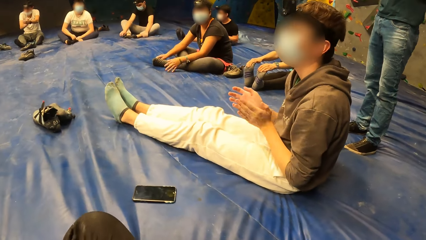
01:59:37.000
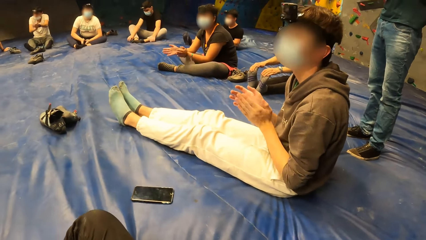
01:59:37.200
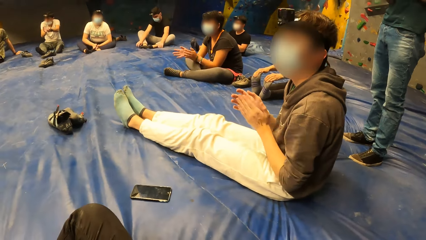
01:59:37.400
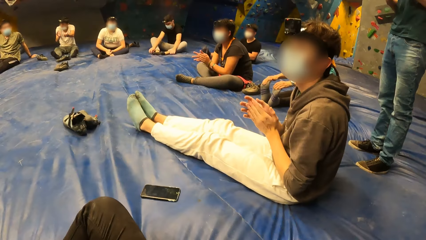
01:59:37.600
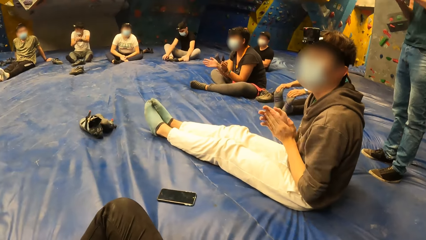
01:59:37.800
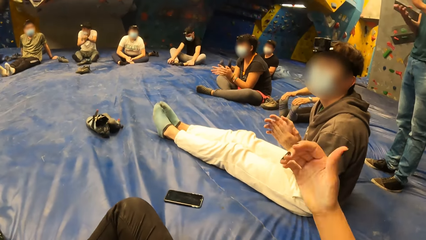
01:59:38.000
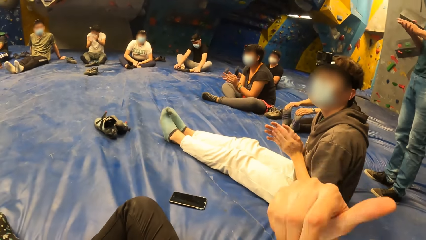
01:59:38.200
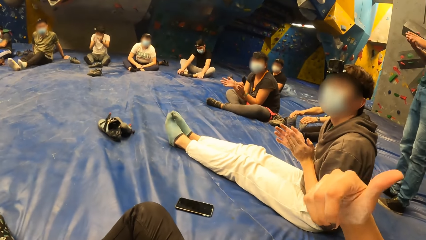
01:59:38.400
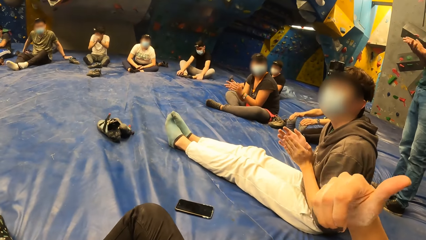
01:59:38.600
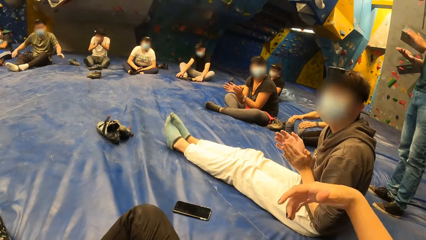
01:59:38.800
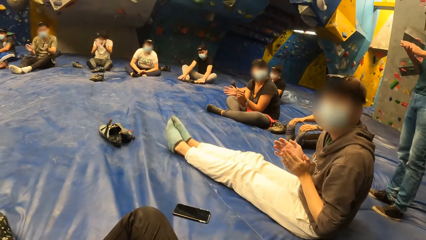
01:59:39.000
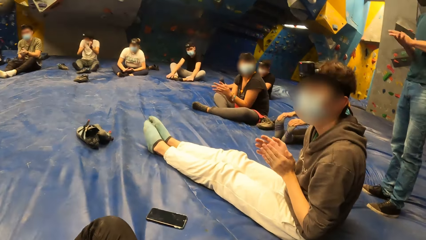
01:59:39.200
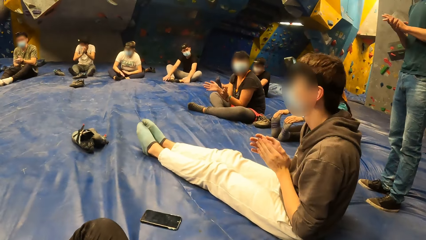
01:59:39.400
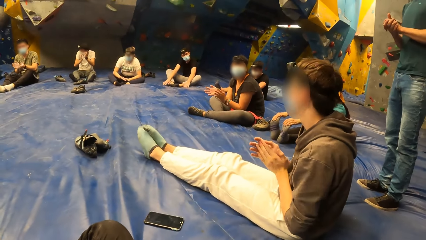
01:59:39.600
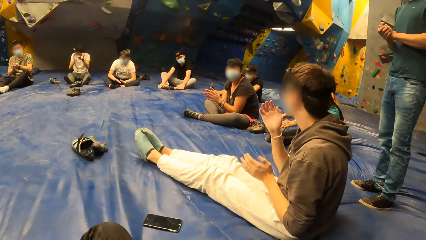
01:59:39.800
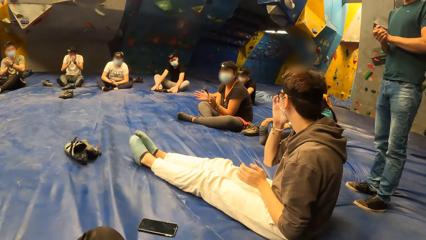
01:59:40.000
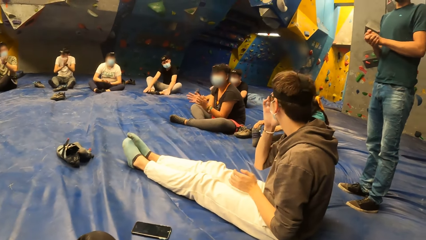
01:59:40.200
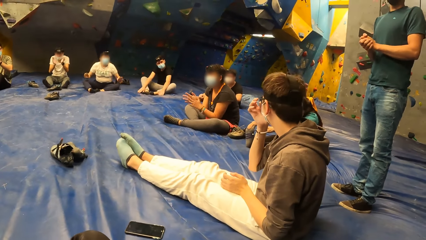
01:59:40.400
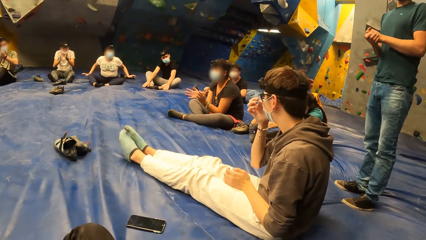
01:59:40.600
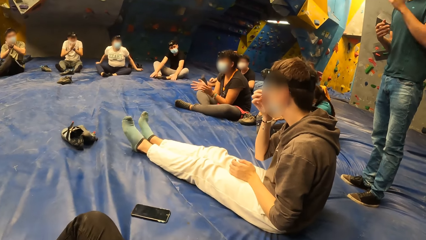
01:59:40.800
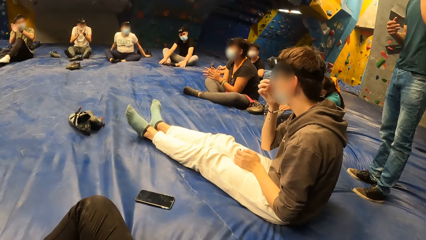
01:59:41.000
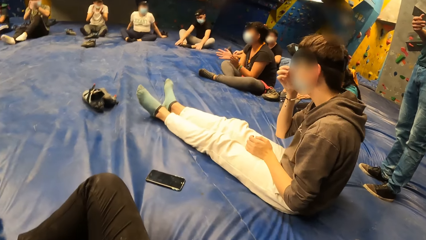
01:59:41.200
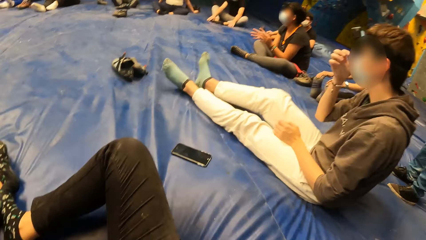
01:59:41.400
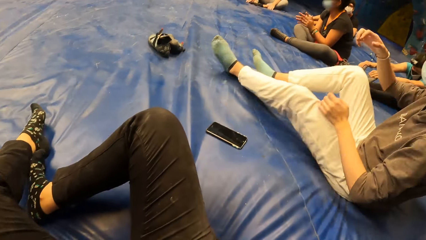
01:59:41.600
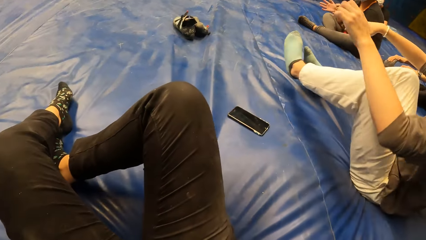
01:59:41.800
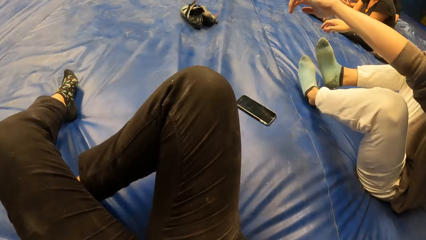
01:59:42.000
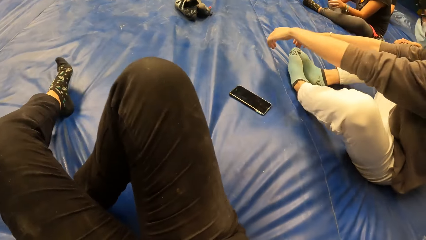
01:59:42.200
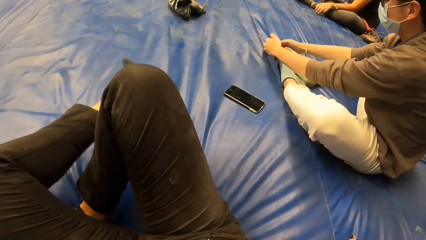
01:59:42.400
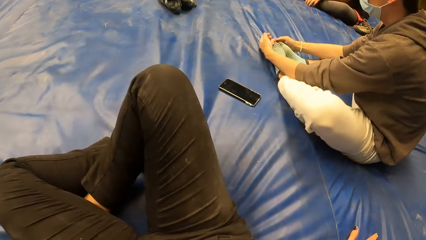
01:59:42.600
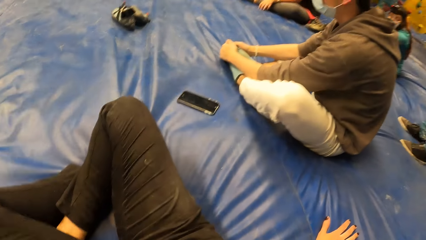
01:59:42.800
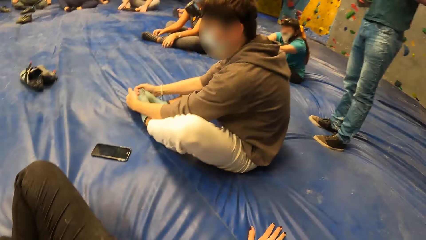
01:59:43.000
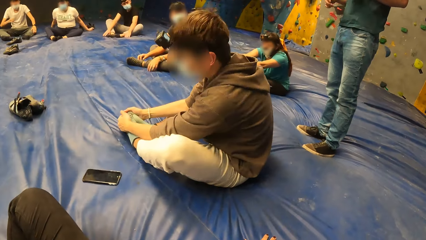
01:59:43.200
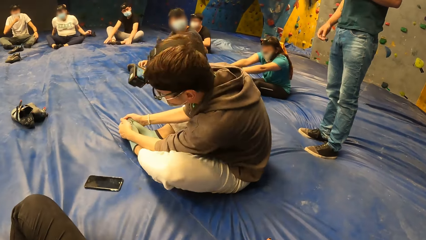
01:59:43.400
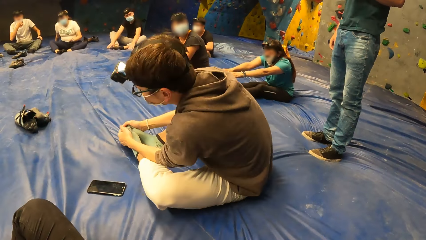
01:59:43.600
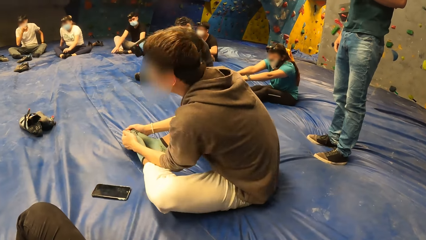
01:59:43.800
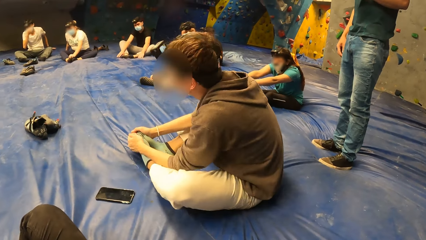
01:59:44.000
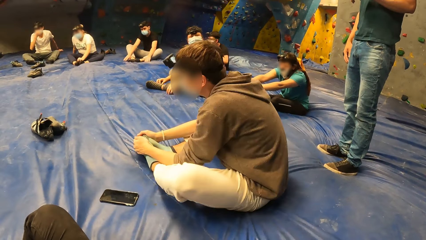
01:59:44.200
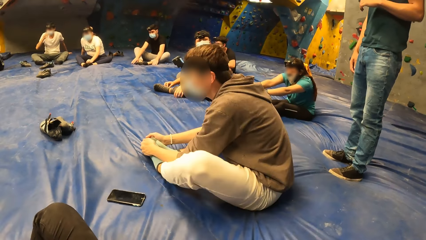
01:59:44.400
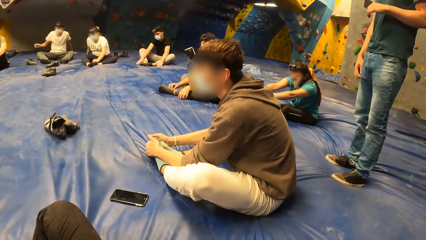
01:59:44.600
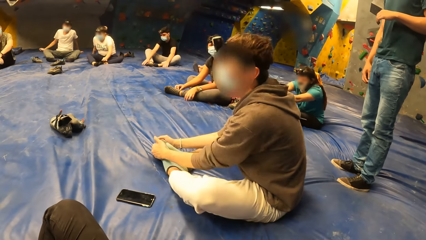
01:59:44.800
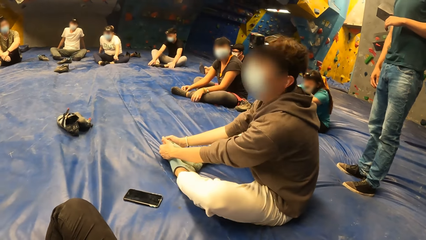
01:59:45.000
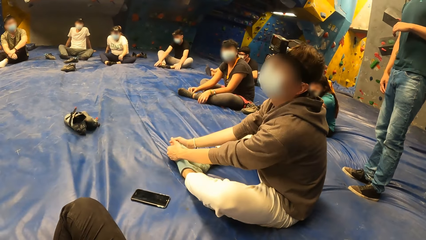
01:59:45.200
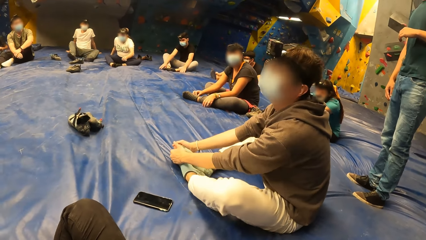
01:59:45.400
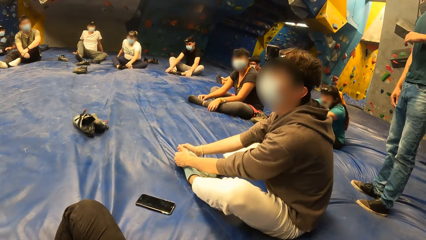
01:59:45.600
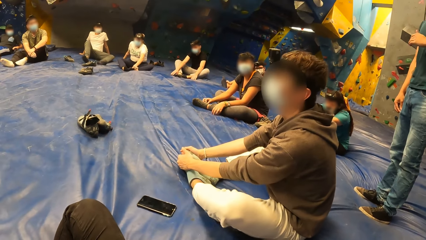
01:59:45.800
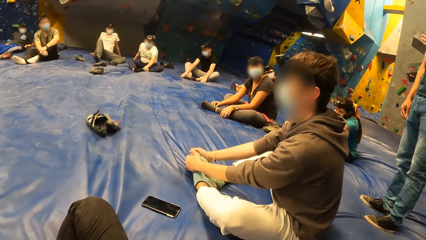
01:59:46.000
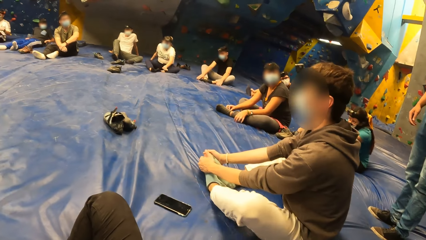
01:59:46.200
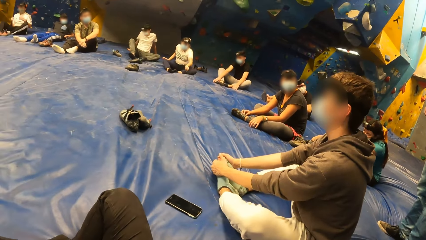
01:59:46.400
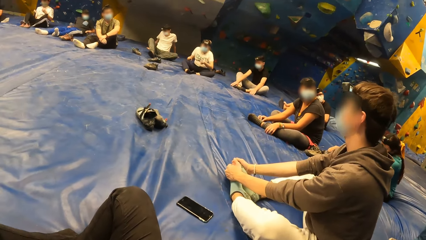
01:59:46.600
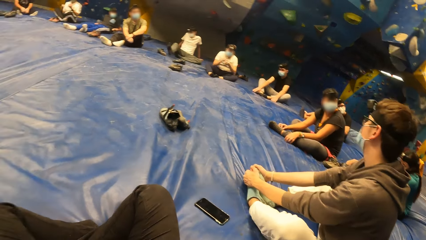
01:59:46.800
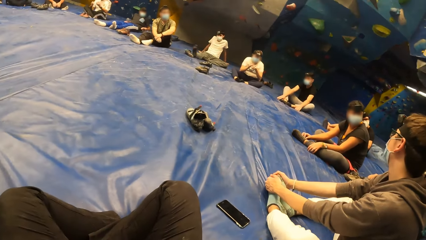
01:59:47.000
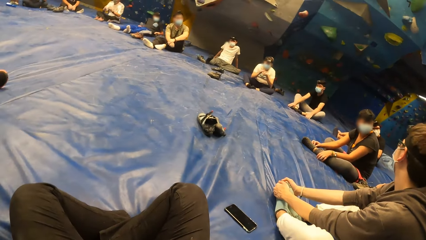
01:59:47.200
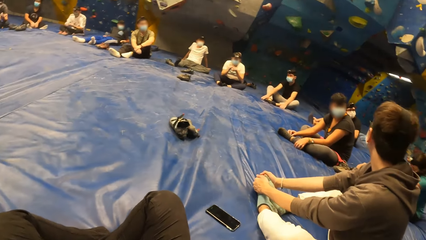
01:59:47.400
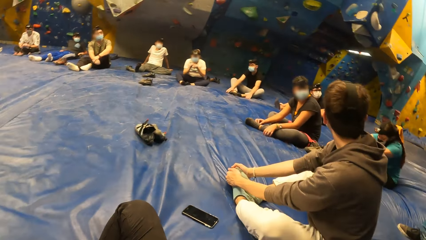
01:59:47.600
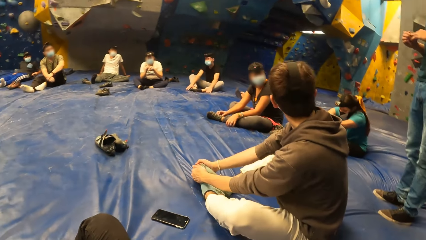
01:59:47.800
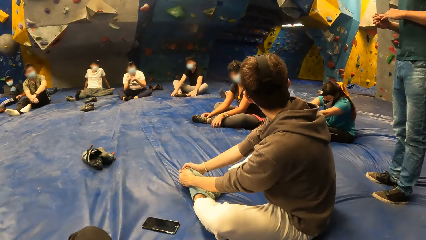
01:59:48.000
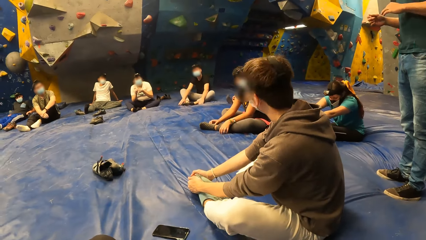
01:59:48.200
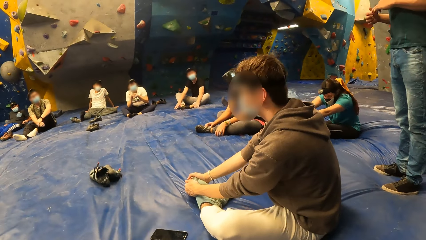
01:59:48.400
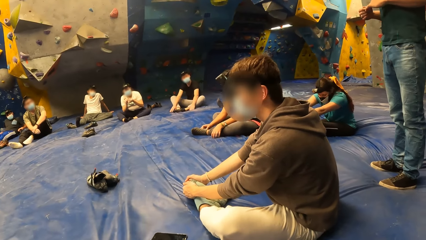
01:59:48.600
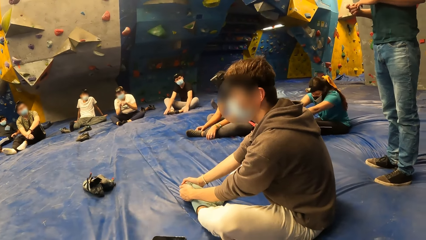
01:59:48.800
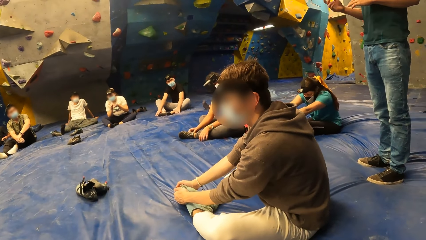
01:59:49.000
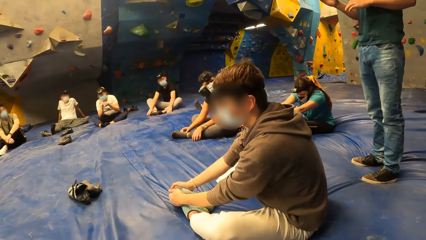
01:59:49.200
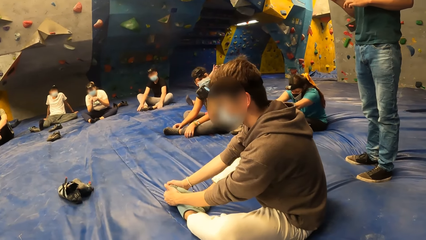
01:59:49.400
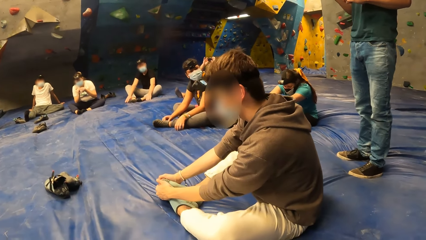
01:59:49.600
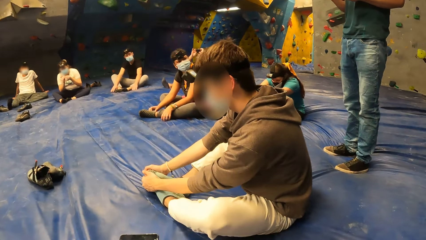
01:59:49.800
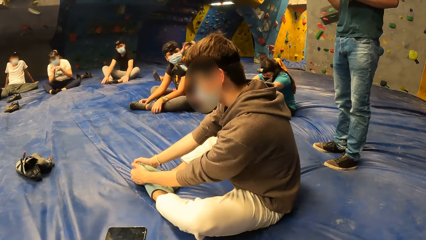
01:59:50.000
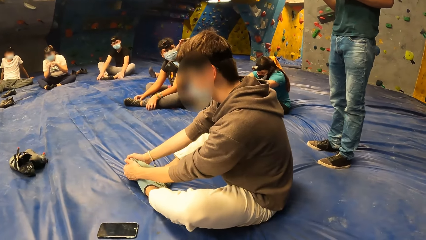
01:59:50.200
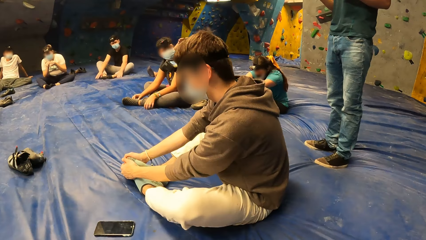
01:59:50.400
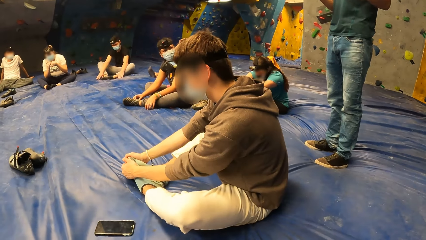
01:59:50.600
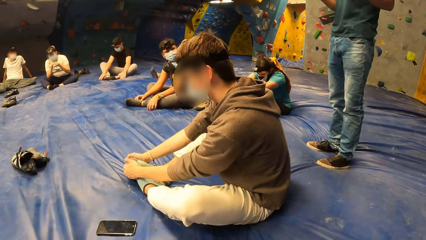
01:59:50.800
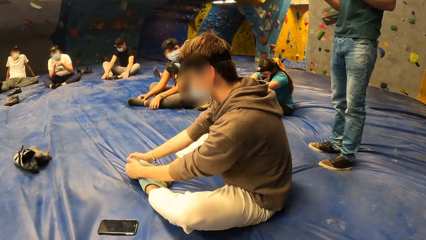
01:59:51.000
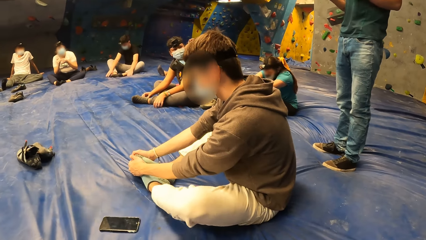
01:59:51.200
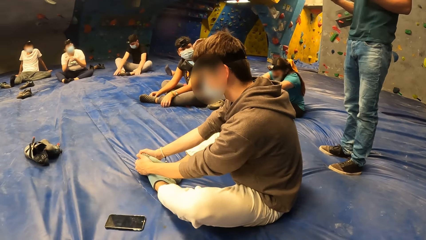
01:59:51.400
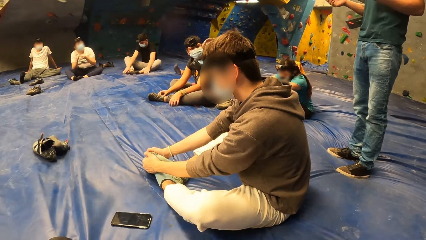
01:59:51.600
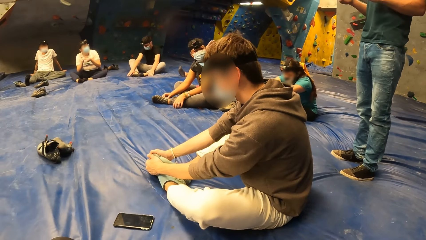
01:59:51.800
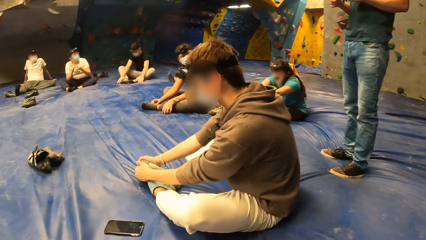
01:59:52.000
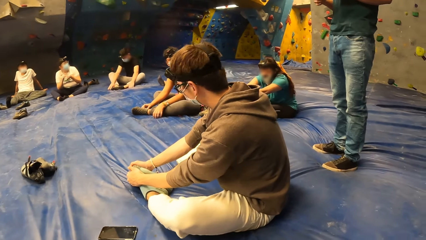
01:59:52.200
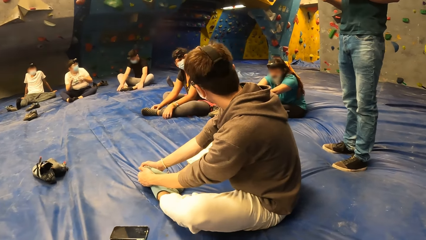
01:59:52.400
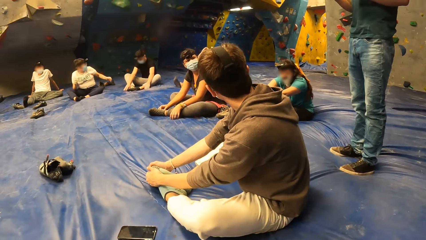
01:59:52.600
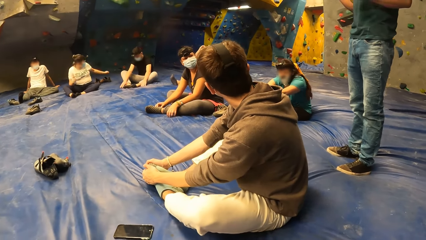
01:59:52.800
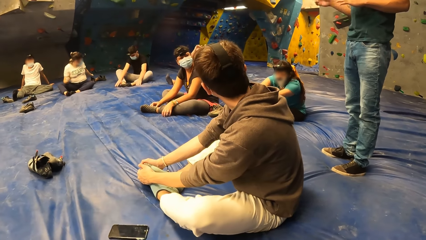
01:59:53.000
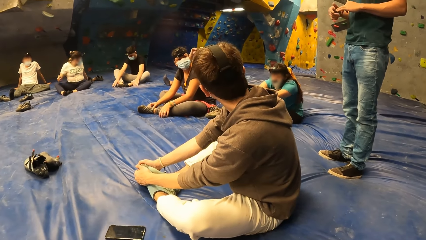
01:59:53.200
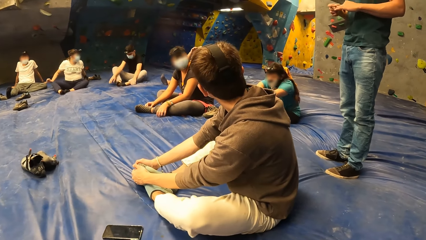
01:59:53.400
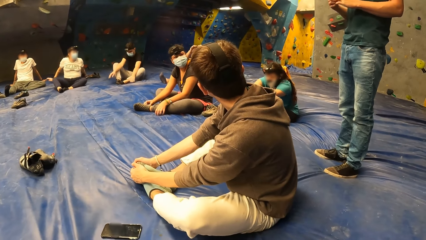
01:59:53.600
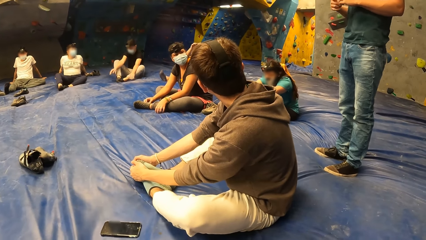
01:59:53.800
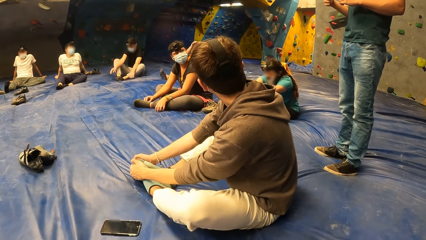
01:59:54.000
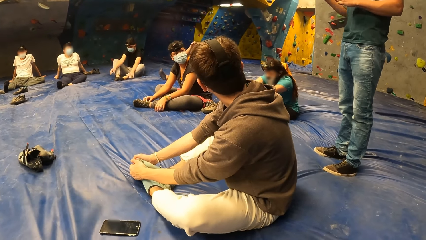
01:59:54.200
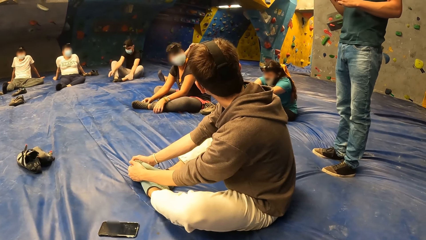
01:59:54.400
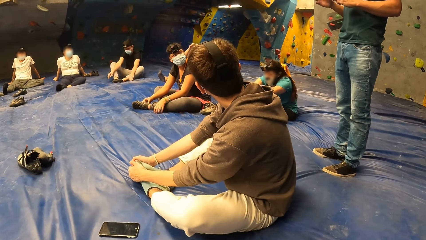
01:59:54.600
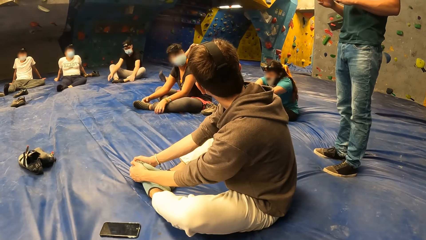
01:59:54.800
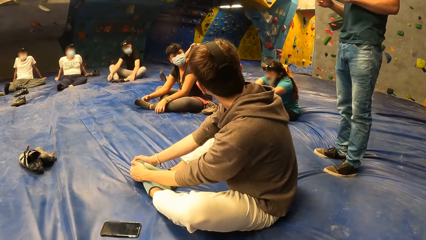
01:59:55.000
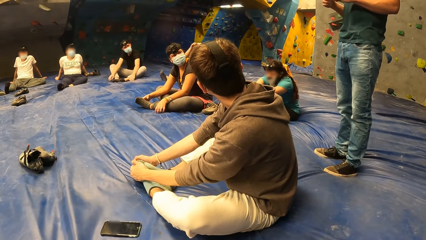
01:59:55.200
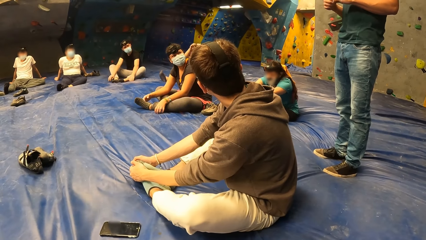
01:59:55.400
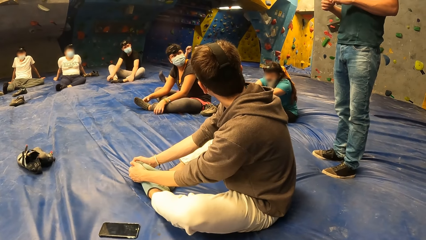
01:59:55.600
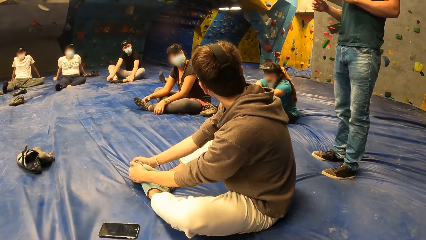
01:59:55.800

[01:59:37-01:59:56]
A woman claps her hands. The camera wearer points backwards with their finger. A man claps his hands. Another man folds his legs. The camera wearer aligns their legs. They fold their legs and hold their legs with both hands. They stare around. The first man interacts with a group of people.
